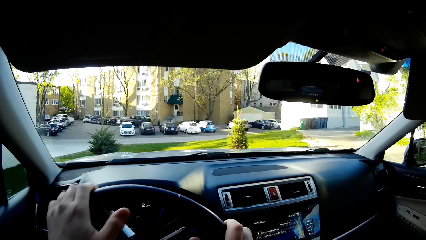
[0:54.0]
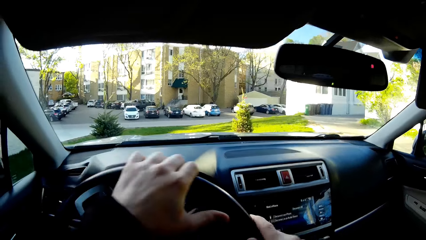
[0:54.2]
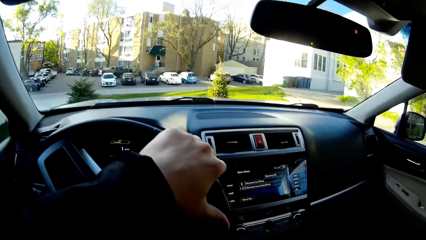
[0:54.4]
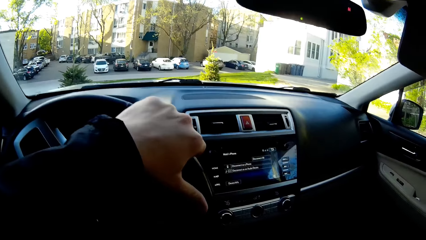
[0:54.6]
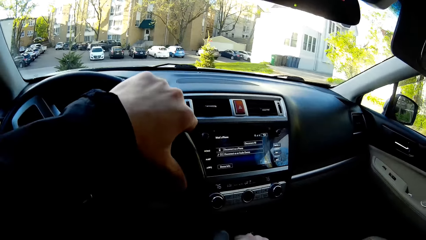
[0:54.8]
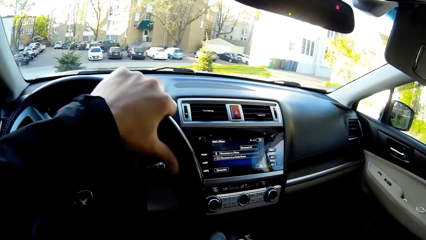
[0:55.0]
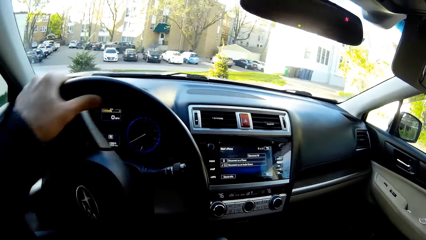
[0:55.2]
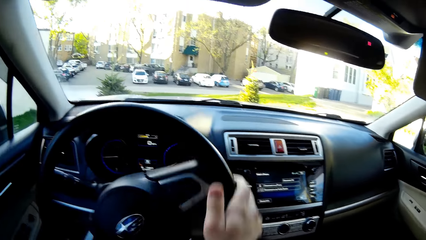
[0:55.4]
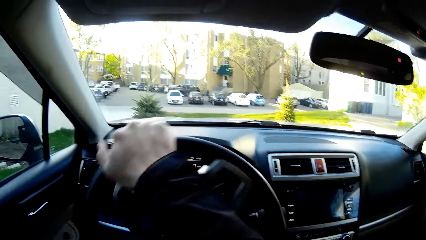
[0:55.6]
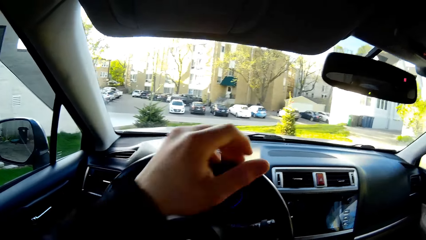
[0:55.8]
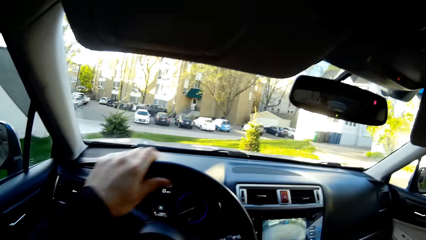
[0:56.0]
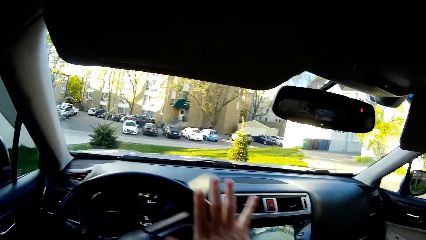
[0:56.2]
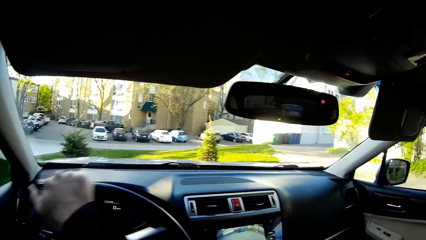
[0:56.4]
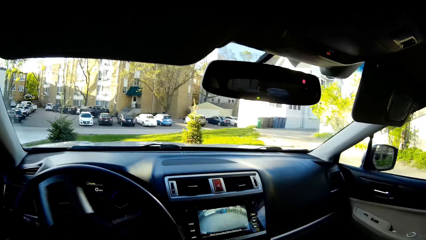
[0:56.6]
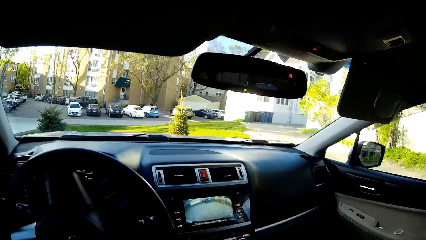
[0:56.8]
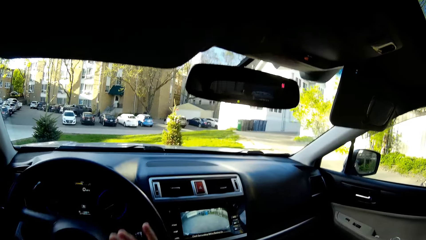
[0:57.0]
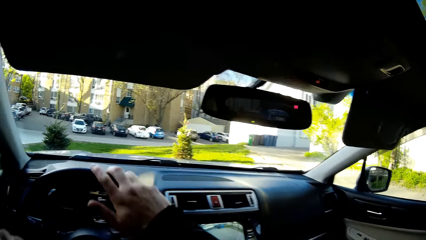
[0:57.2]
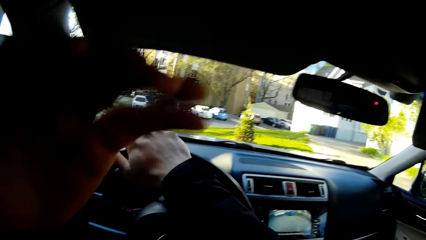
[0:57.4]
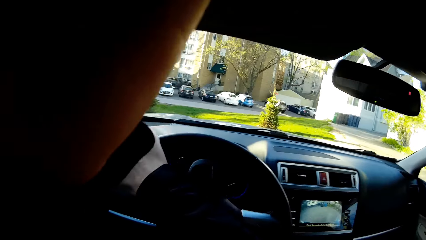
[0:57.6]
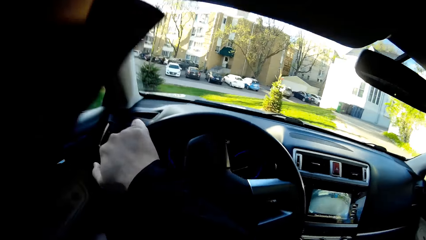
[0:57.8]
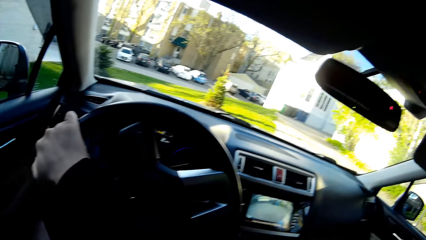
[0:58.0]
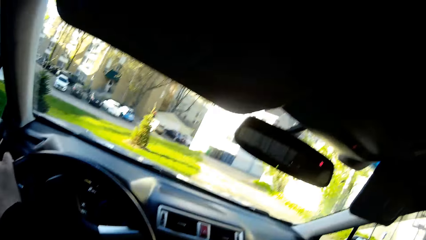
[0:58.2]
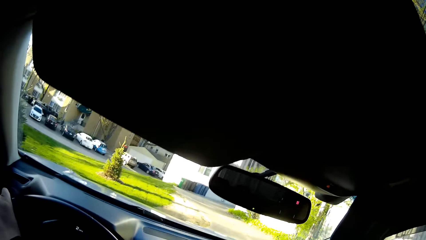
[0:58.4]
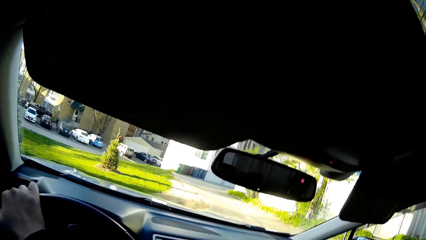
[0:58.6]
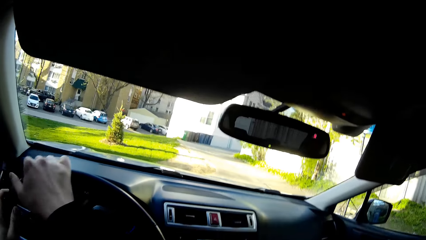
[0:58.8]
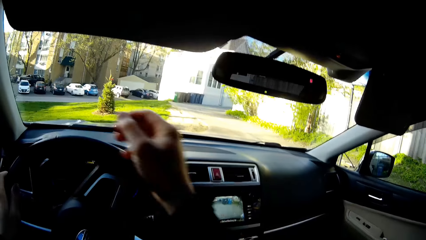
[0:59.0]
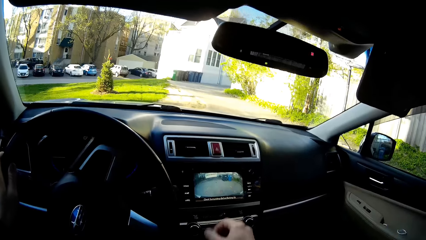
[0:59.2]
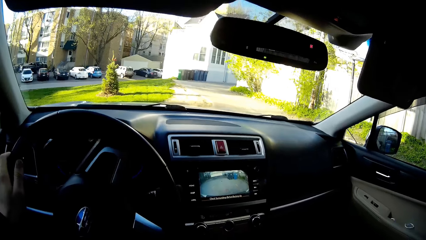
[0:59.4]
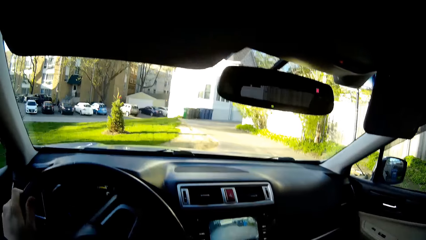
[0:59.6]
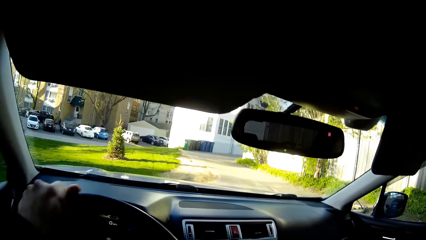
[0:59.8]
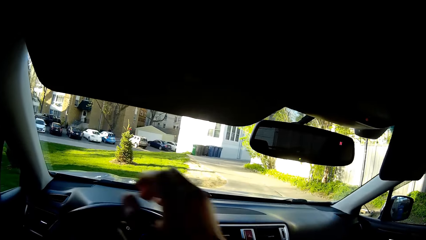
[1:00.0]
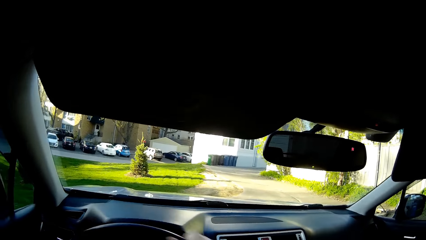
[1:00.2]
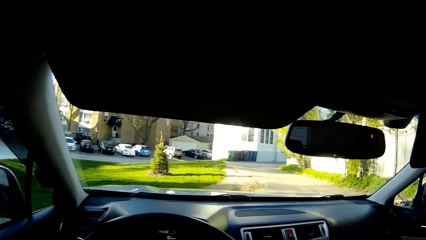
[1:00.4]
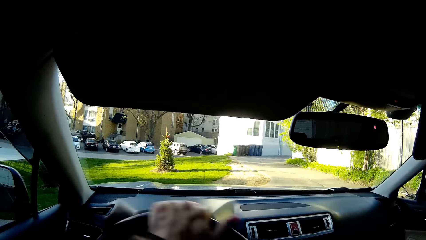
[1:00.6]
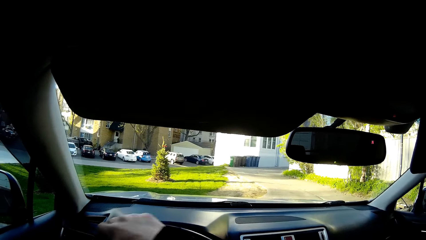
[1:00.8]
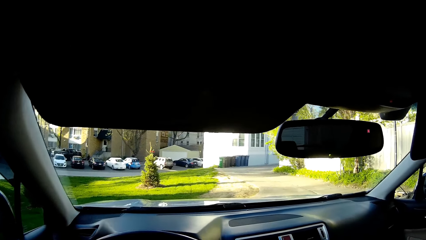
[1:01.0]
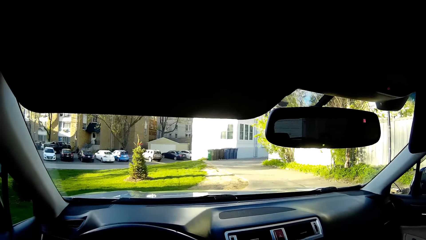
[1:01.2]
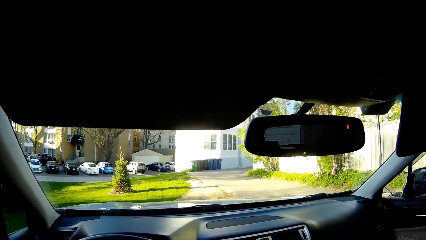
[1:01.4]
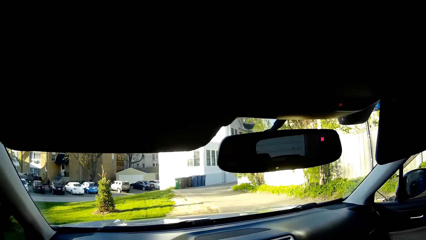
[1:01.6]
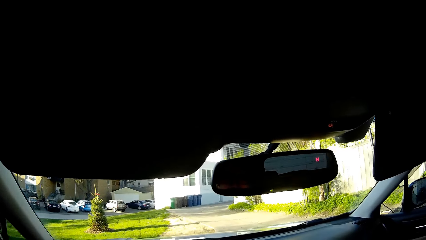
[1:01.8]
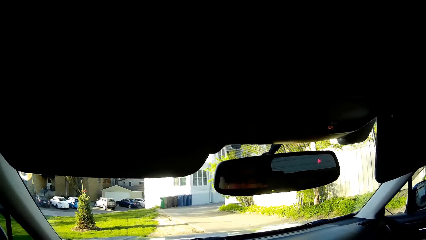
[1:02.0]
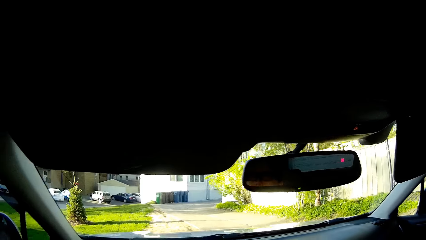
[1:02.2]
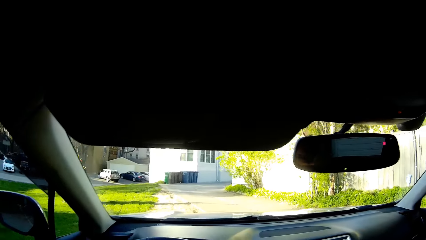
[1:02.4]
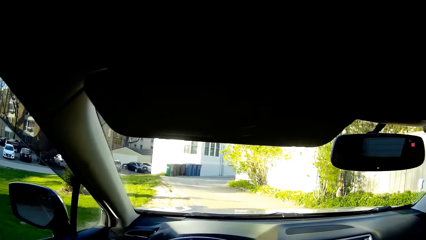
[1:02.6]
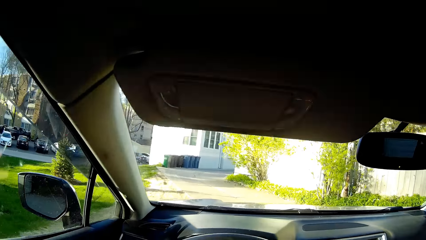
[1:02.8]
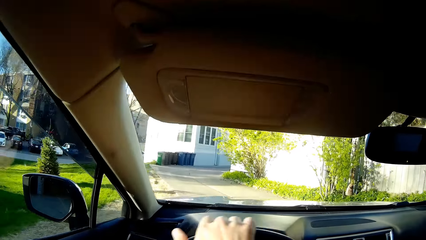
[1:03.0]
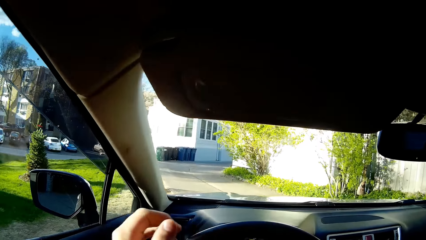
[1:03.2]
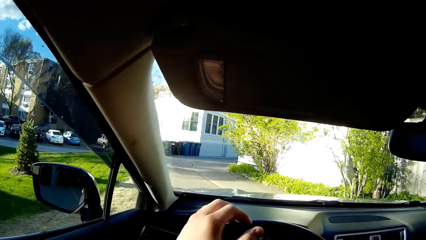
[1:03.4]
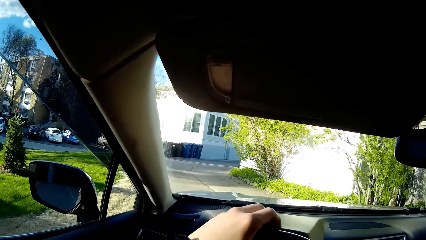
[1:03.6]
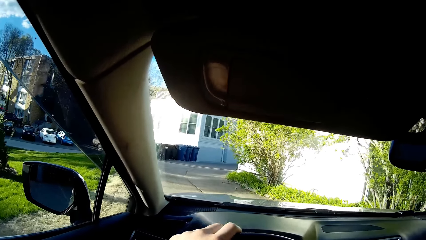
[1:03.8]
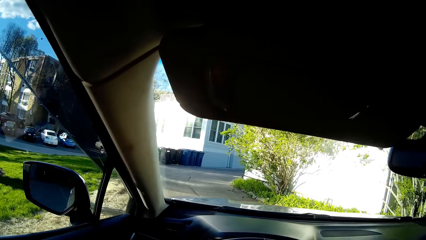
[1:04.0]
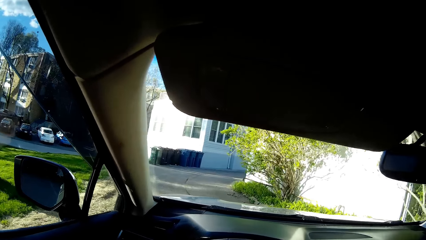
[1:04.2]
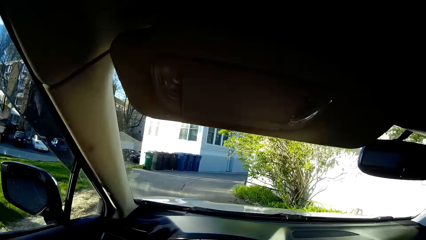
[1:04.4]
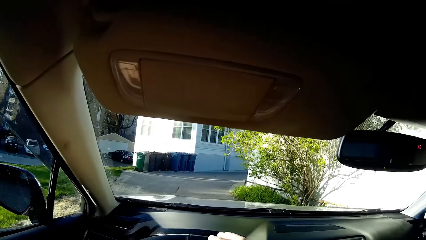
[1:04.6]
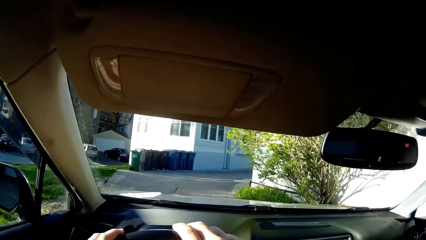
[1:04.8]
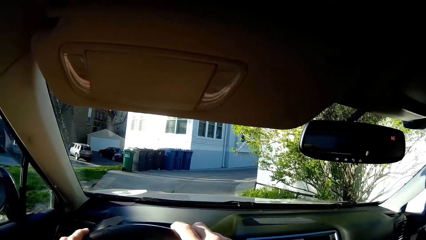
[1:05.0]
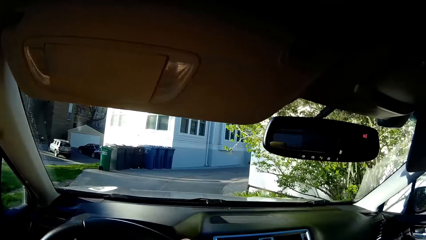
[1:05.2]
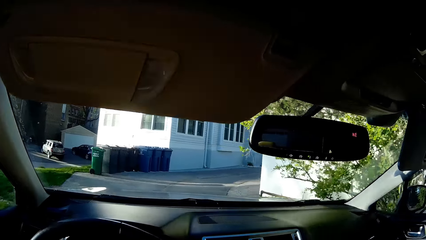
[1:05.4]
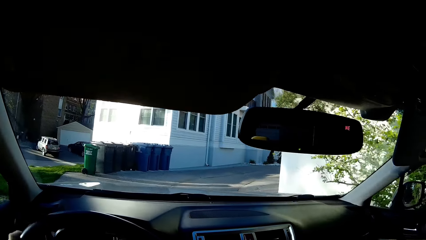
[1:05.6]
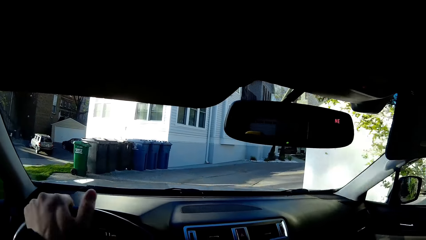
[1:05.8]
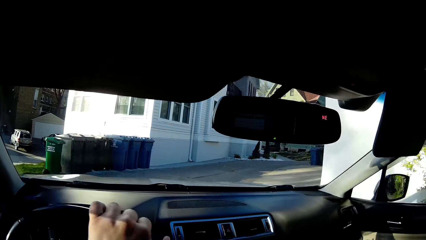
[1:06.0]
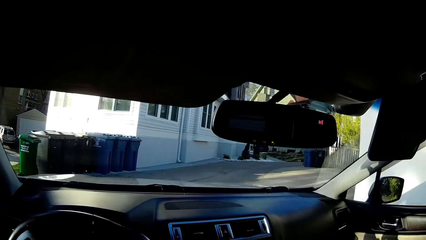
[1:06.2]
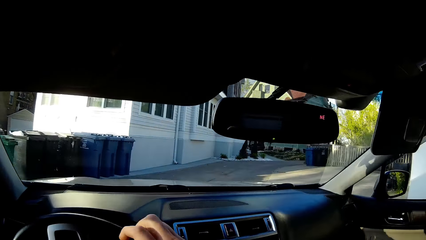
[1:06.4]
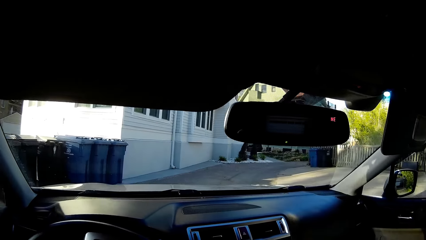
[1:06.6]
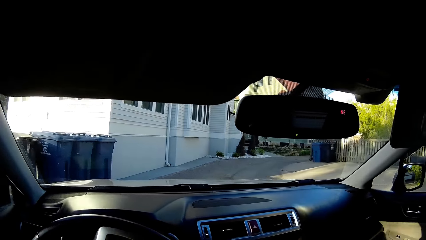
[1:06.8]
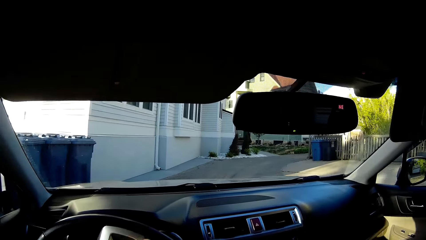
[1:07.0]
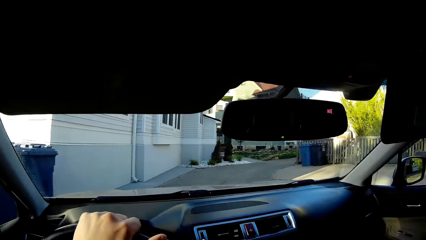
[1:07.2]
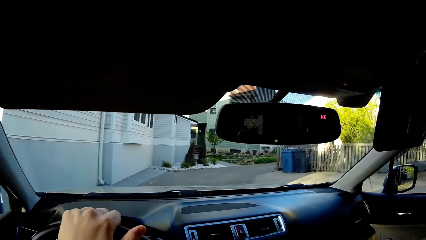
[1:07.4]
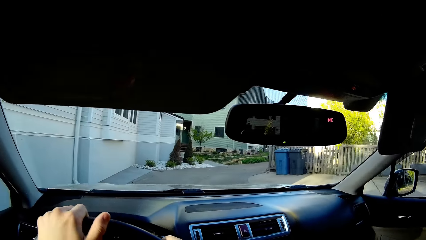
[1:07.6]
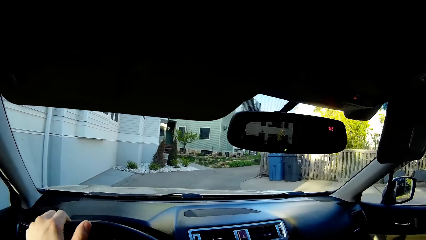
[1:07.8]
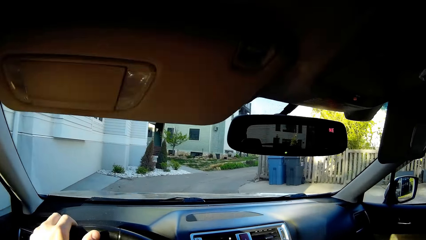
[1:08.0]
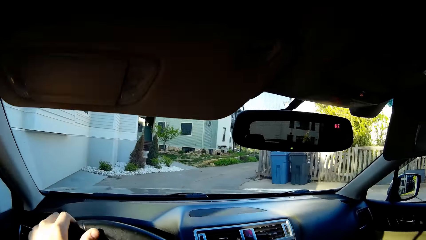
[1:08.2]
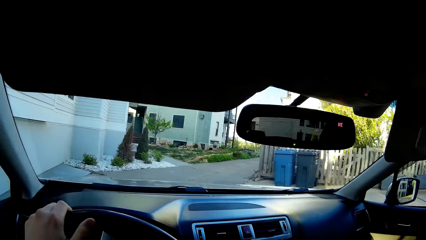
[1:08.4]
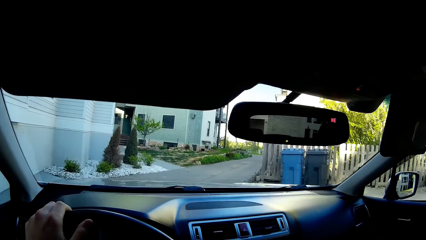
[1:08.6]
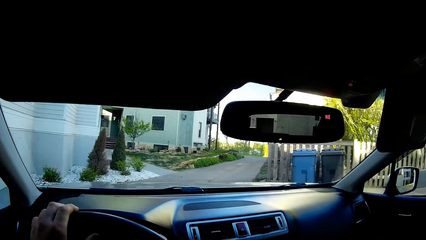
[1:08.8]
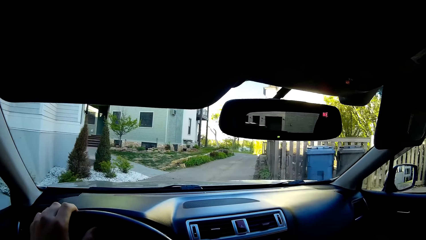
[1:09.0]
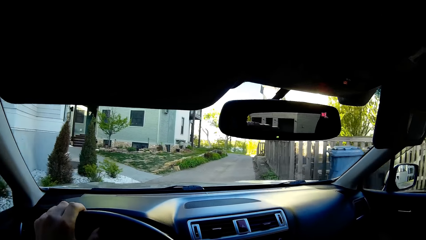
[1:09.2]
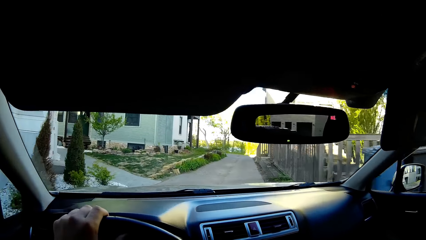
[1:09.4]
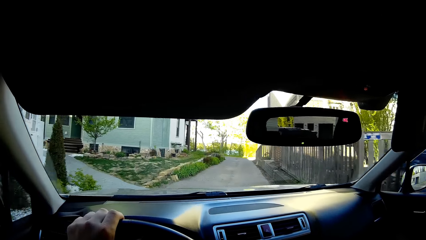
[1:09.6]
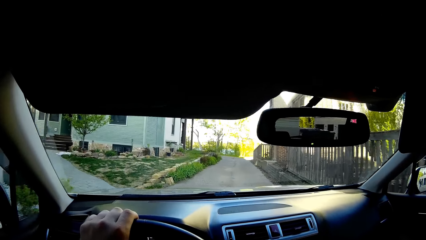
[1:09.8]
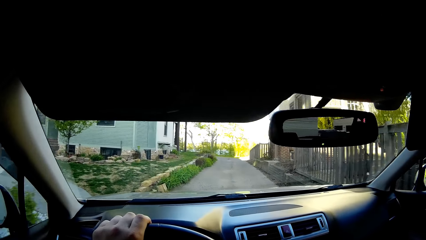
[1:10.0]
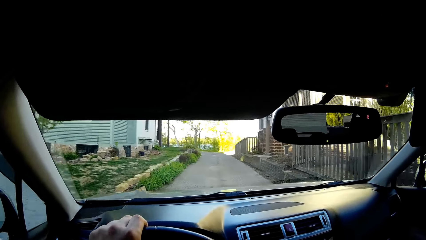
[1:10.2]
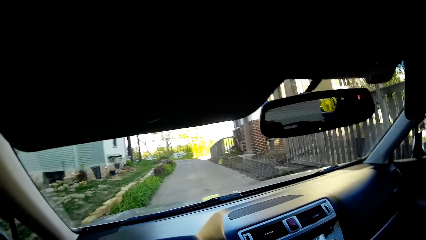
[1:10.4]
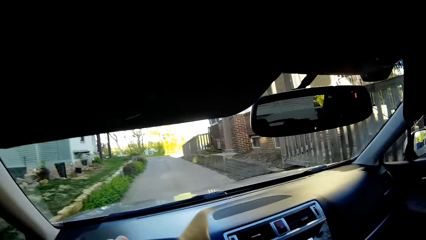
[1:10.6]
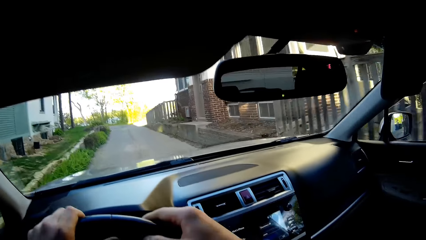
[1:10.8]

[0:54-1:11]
The camera wearer adjusts the gear with his right hand. He sings. He places both hands on the steering wheel. He drives. He touches the steering wheel.
